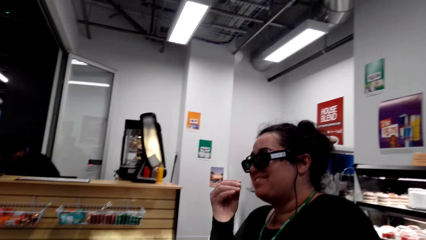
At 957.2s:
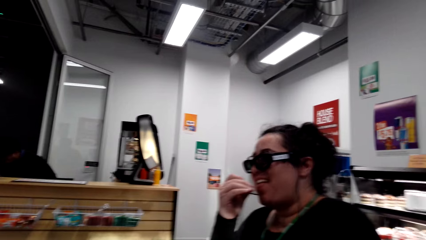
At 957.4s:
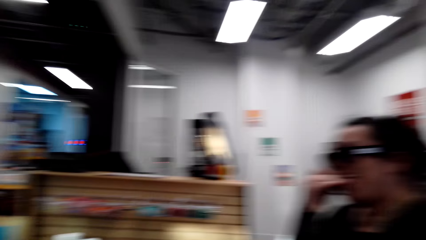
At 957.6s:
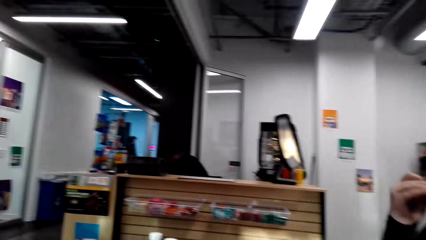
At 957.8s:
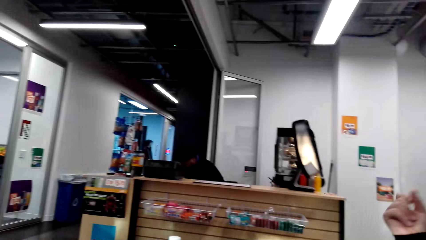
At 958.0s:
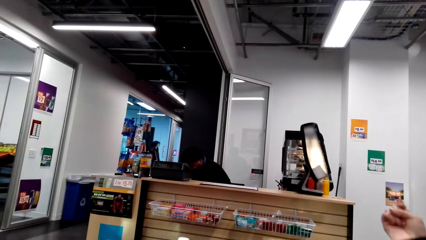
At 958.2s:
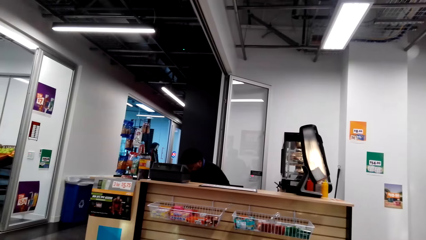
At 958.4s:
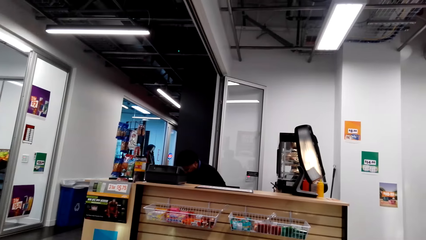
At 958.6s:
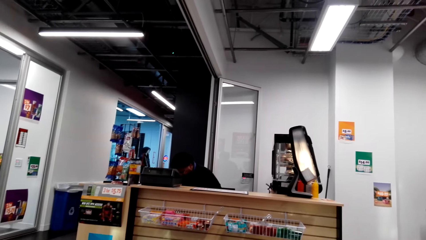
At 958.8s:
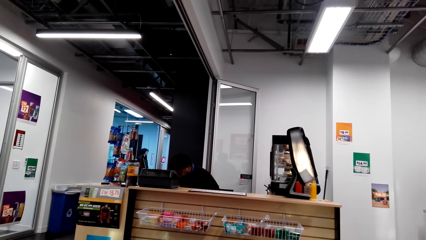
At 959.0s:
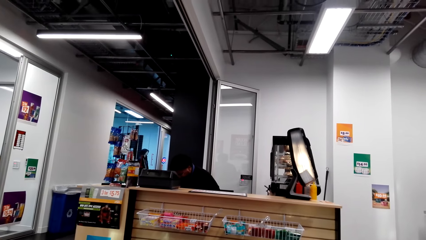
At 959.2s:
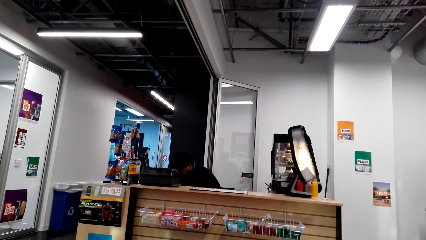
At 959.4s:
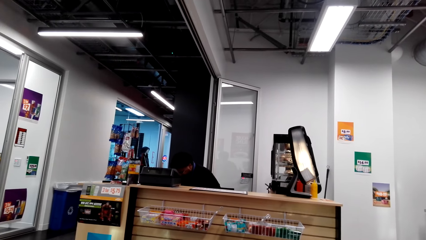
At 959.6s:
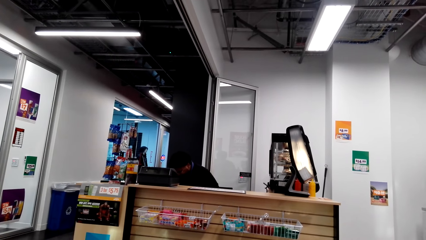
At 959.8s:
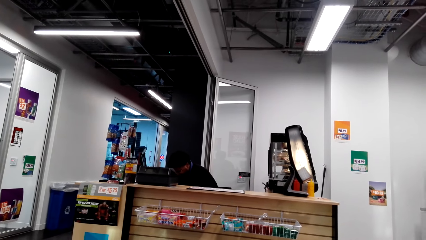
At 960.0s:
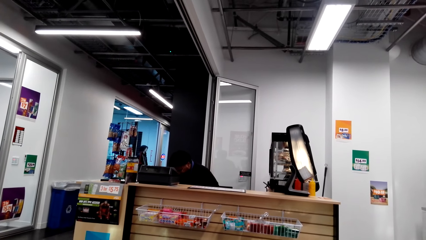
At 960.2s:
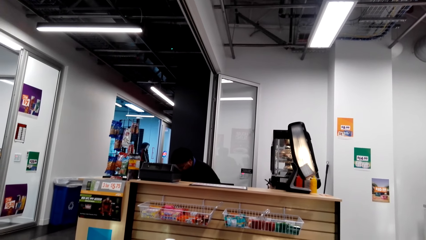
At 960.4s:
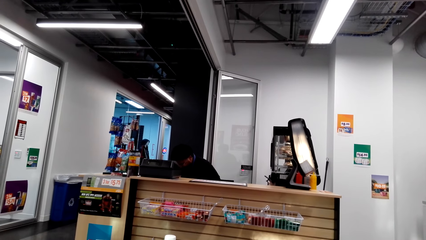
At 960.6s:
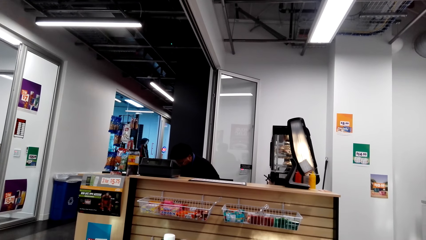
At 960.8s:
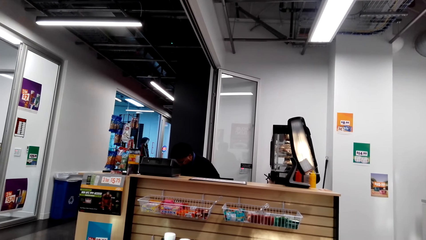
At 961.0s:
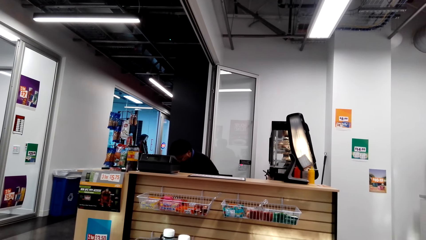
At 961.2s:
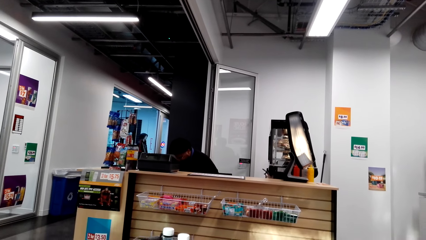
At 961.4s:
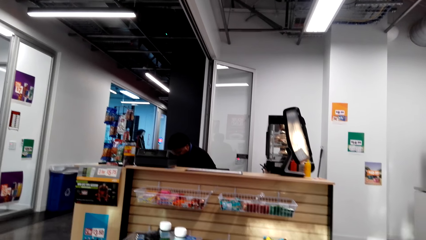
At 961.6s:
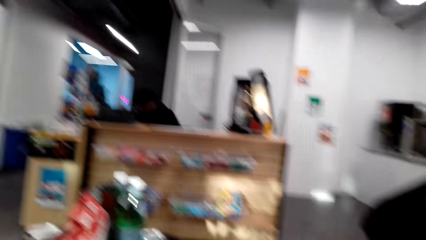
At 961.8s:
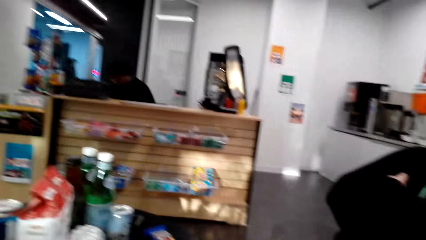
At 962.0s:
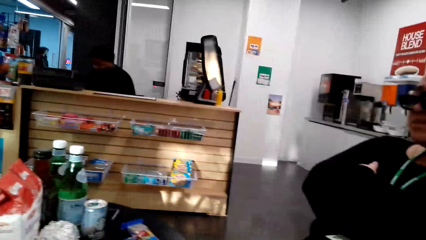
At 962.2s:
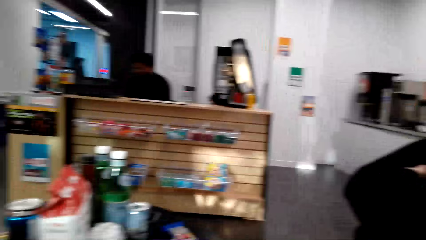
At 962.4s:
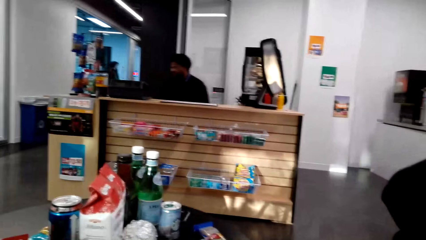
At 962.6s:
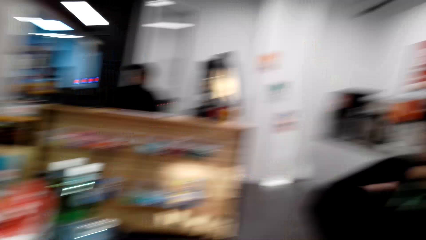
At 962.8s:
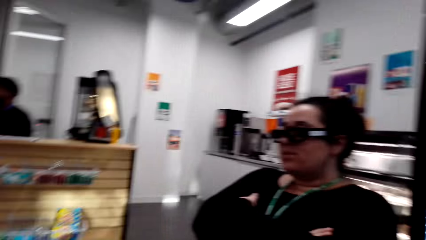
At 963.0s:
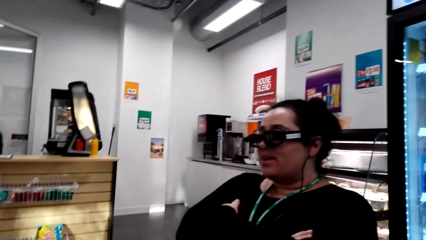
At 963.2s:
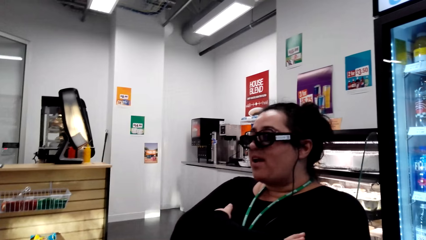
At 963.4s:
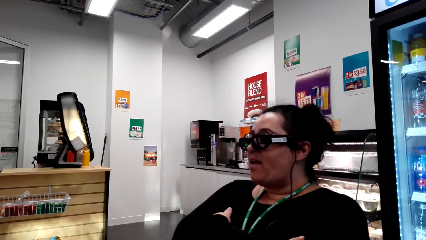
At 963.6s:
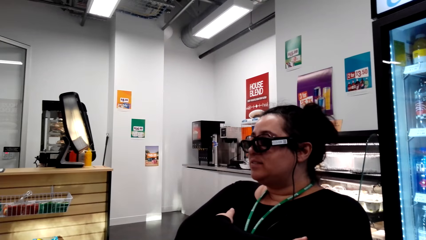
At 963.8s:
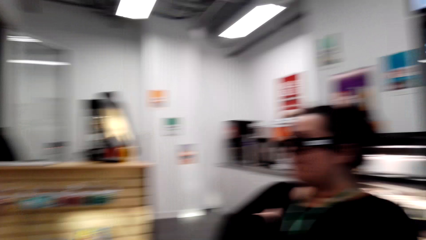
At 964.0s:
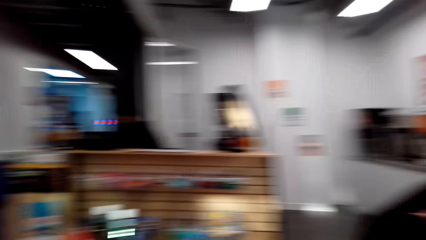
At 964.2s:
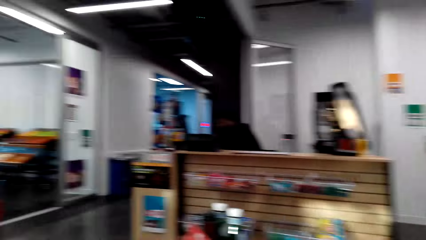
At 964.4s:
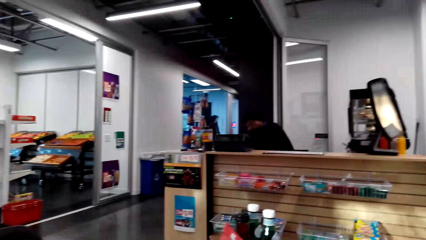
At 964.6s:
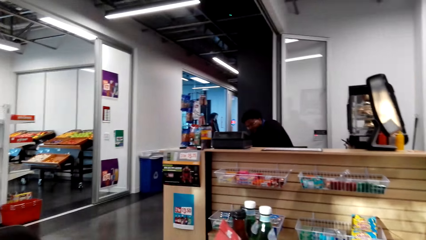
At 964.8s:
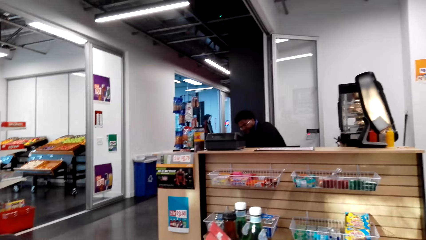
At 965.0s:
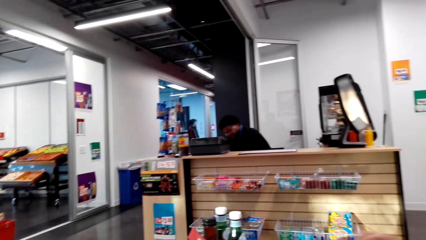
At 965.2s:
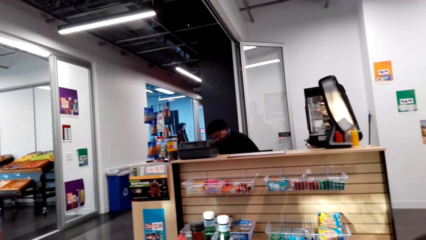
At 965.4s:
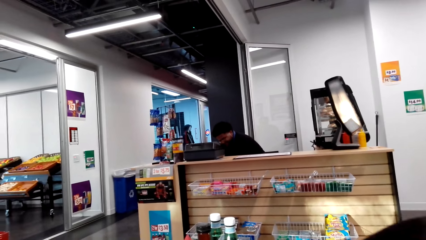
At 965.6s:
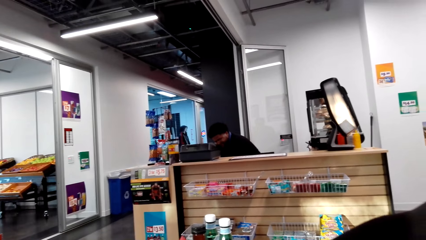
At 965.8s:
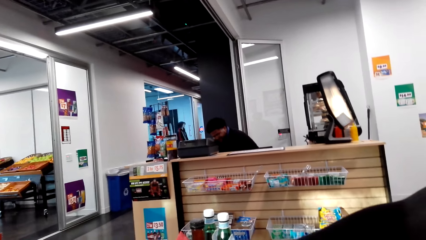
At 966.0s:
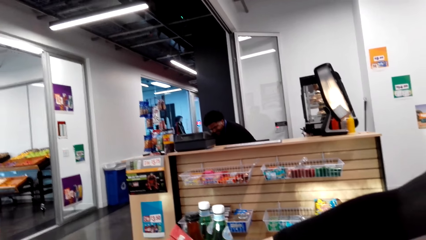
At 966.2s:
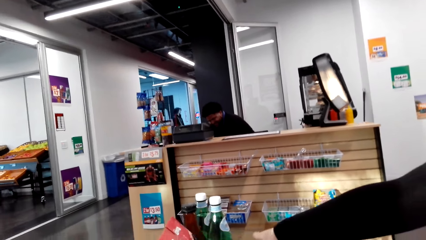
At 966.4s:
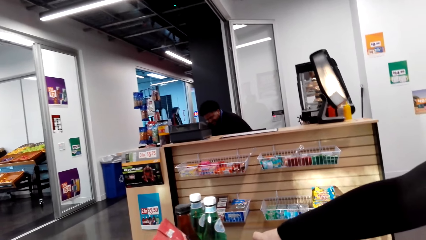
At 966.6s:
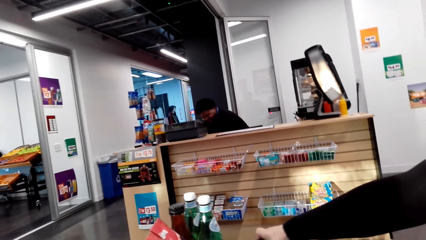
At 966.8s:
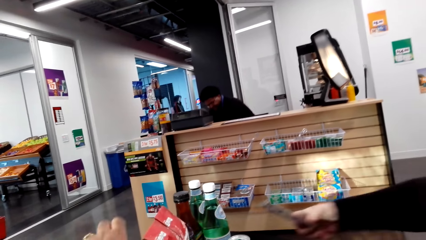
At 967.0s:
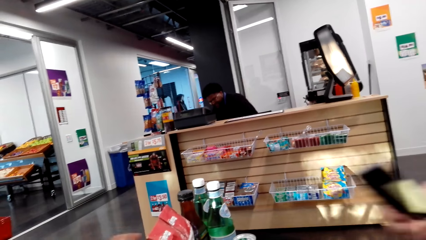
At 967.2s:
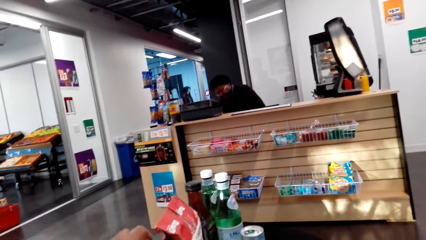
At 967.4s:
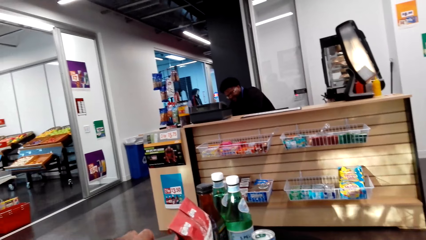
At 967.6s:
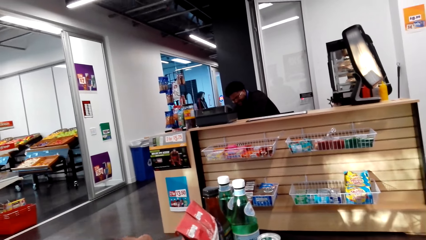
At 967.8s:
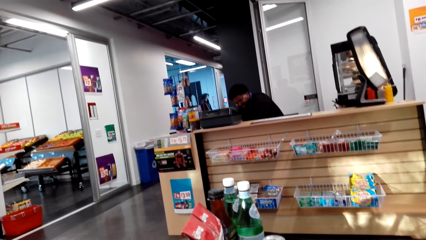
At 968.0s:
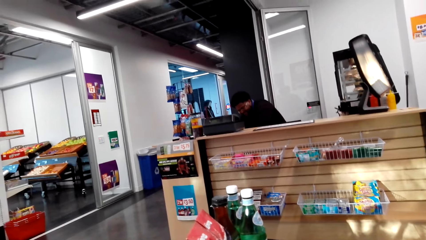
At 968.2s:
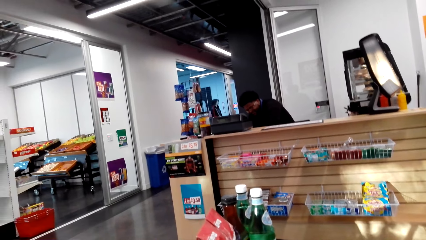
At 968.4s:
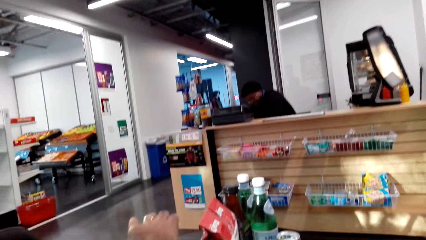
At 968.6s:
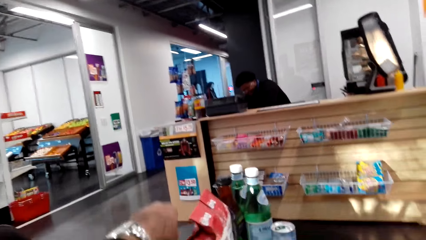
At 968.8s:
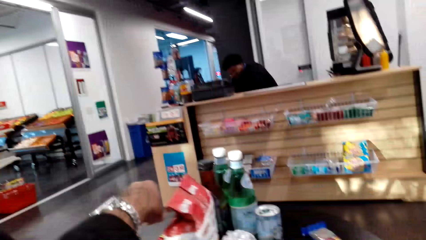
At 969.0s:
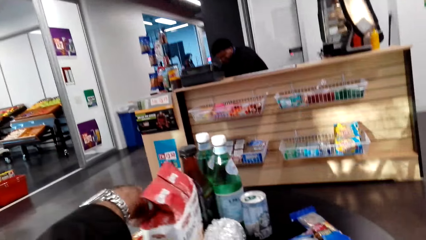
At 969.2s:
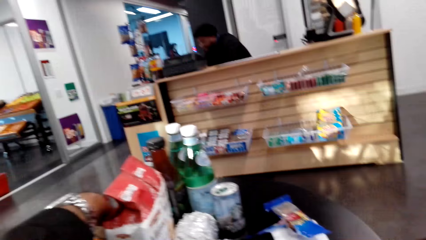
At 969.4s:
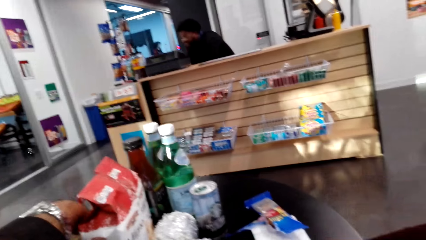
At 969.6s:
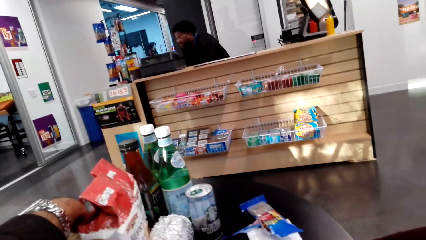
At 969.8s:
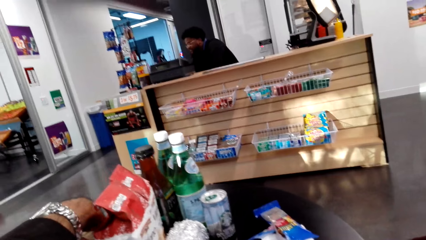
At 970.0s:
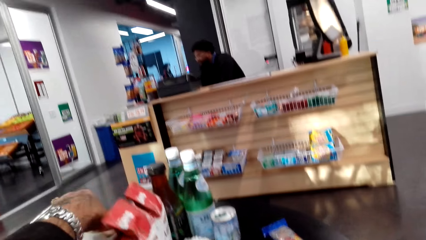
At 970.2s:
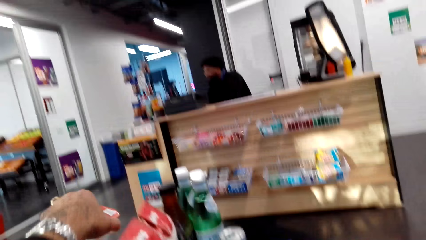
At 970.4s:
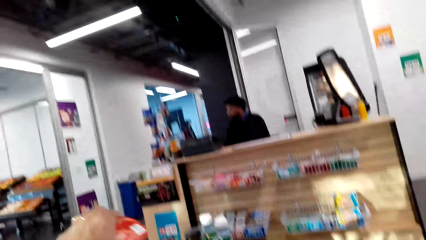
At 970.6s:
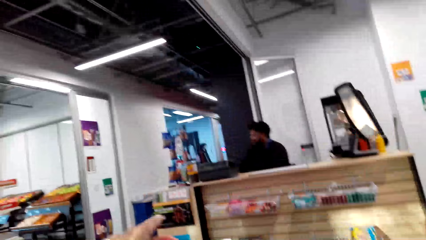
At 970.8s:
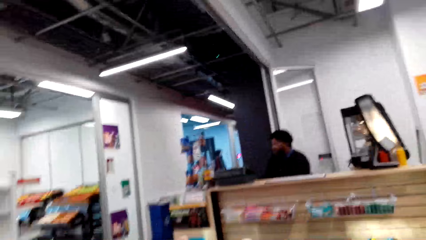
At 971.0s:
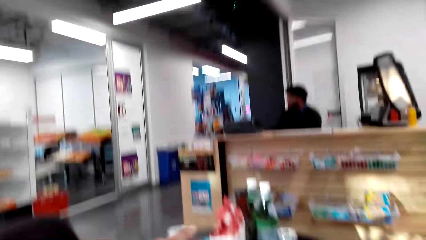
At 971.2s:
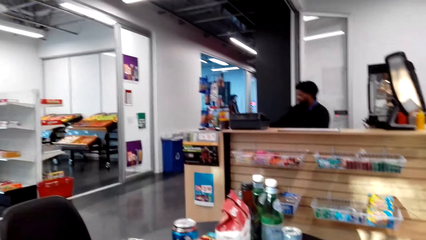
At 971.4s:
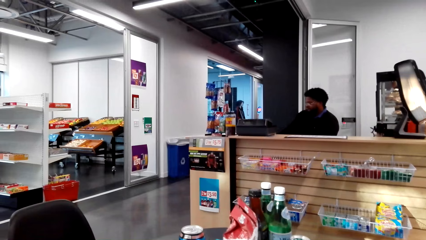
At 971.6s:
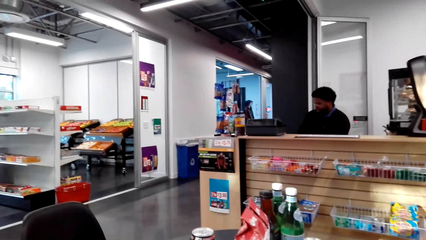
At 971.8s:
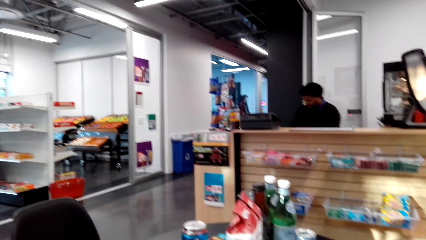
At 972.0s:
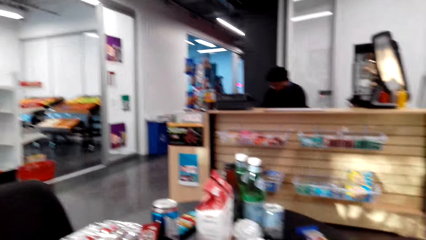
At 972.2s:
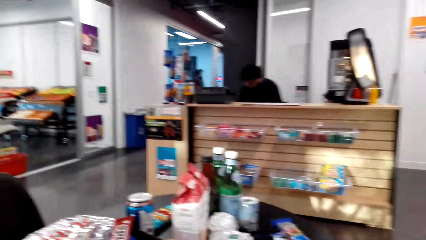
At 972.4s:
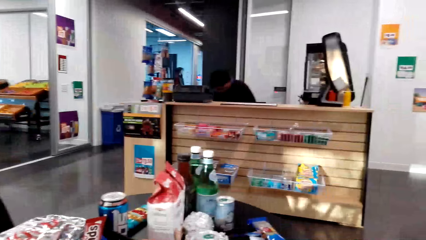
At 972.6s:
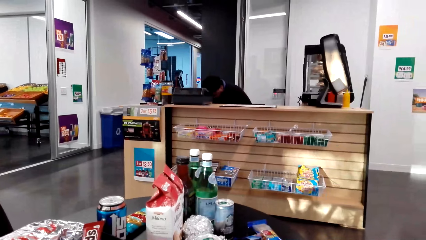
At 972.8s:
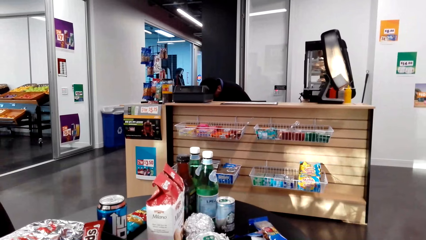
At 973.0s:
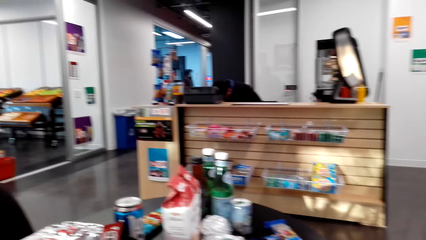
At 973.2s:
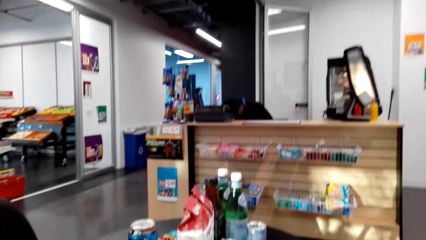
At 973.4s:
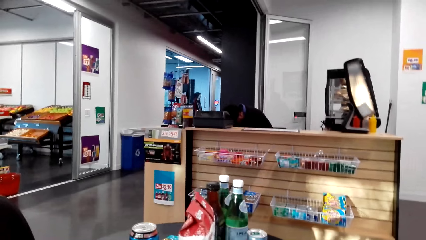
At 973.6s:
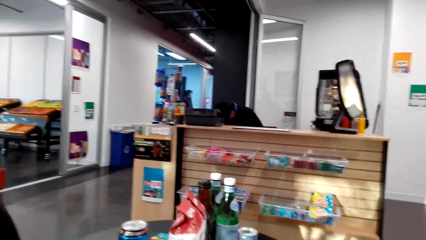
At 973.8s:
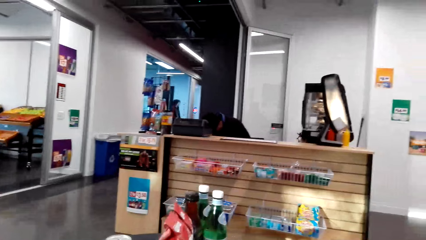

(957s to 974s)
A woman eats a peanut. The camera wearer stares at the counter. They look at the woman. They talk with the woman. The woman picks up a phone. The camera wearer picks up a container from the table.
